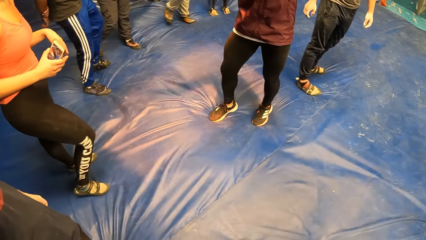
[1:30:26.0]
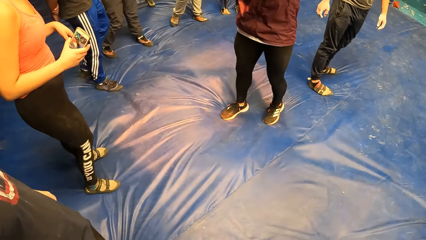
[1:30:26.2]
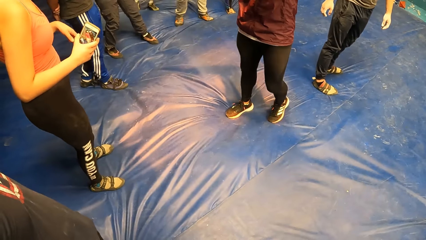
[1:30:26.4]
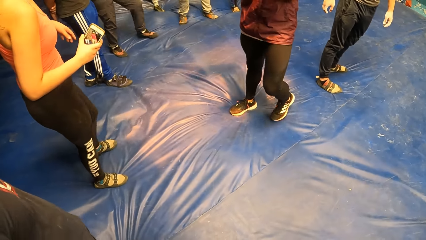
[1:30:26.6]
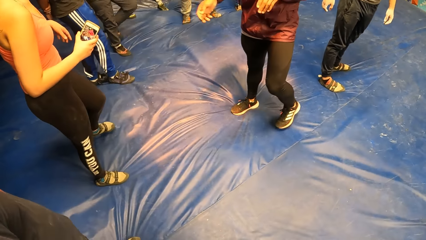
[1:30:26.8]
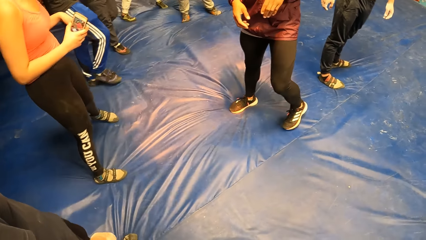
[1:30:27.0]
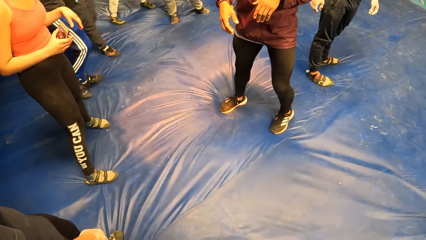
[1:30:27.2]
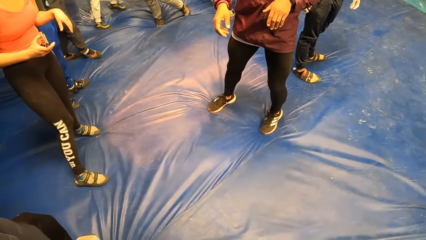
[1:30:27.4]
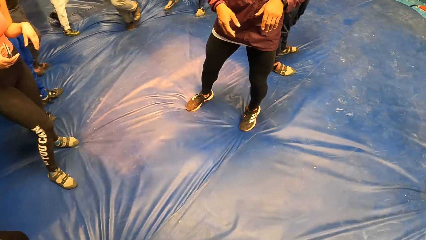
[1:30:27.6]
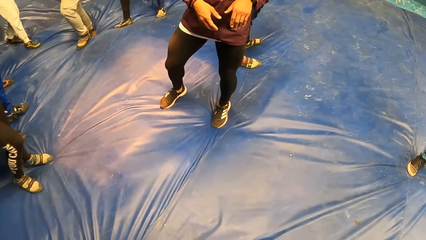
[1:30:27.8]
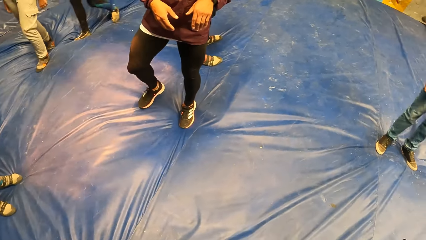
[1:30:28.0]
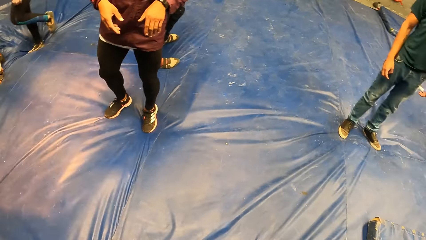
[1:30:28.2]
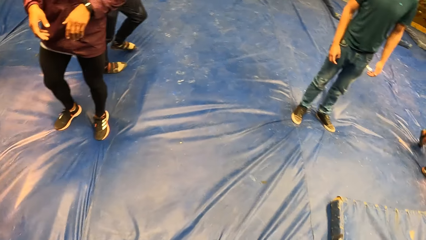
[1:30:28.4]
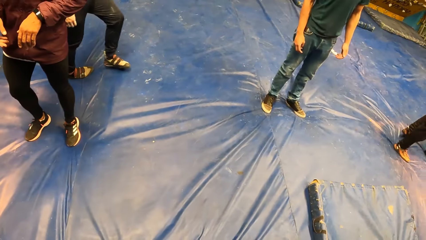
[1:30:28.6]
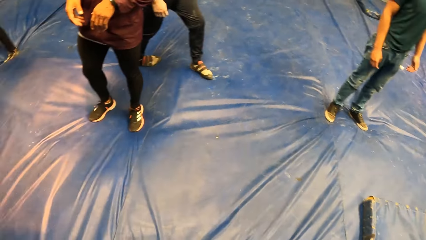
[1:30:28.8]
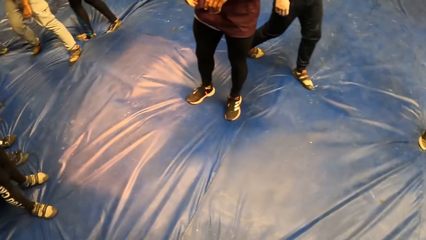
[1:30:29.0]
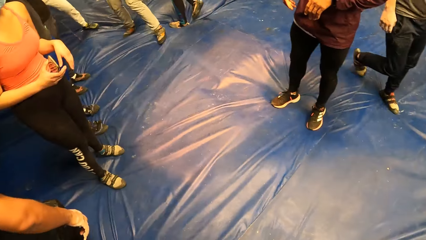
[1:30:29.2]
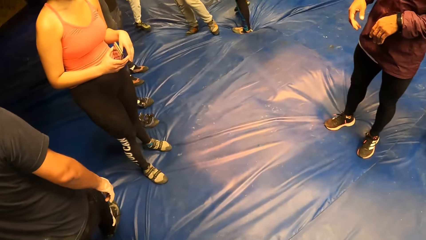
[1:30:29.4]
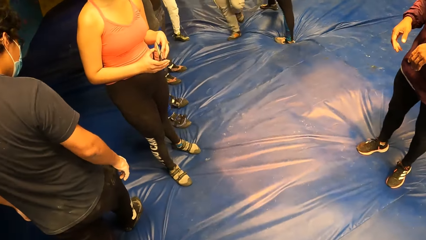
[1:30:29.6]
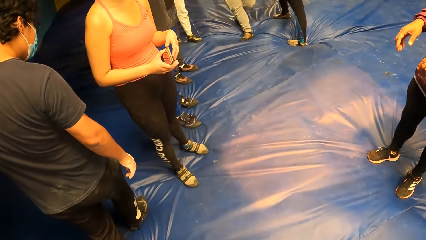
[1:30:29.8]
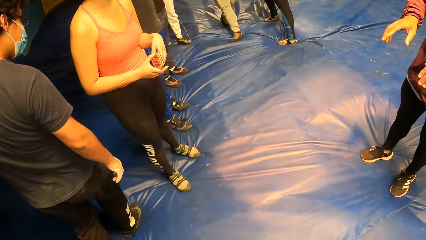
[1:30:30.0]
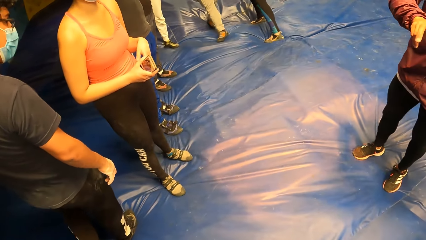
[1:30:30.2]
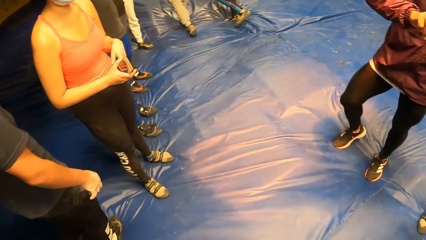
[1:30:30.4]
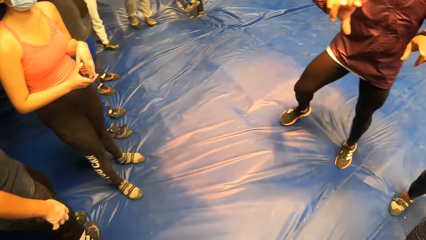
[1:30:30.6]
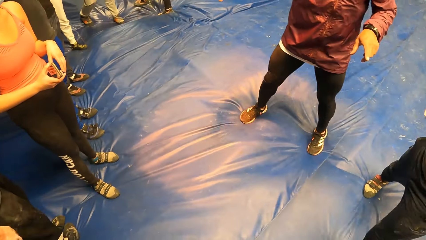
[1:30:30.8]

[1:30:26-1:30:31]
A man interacts with the group of people.

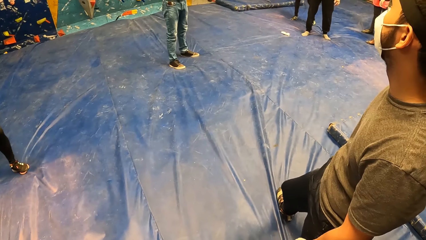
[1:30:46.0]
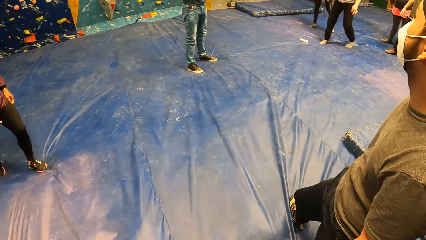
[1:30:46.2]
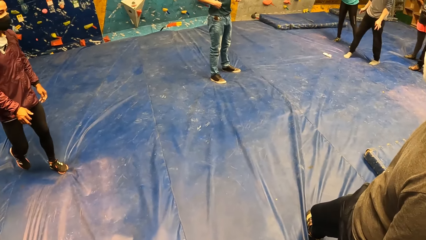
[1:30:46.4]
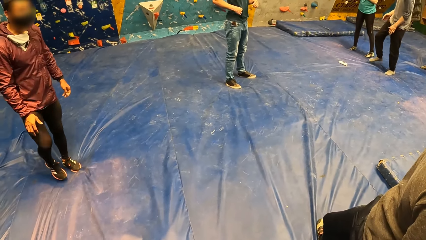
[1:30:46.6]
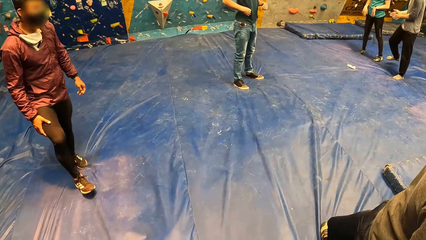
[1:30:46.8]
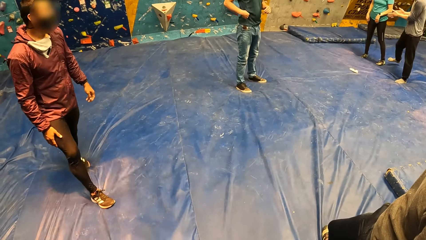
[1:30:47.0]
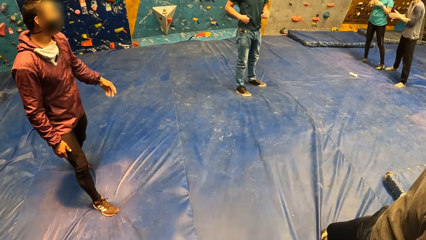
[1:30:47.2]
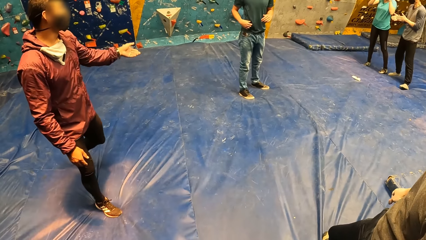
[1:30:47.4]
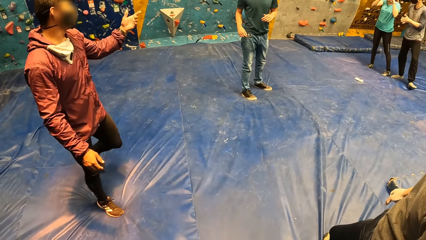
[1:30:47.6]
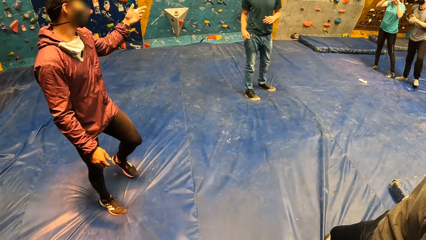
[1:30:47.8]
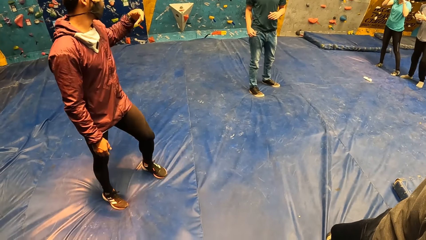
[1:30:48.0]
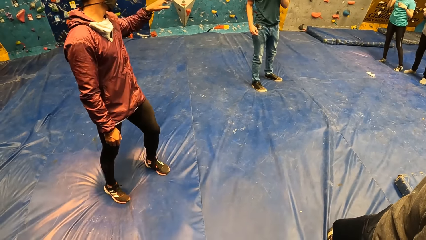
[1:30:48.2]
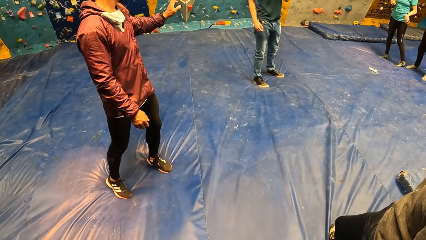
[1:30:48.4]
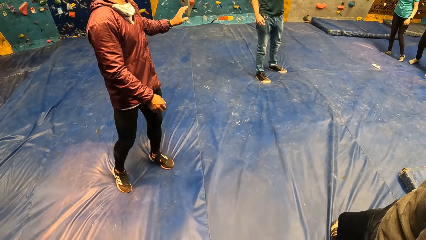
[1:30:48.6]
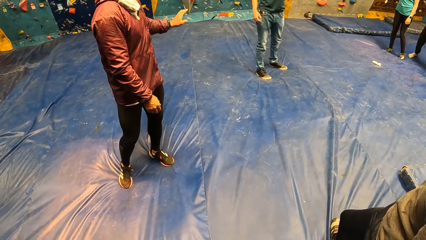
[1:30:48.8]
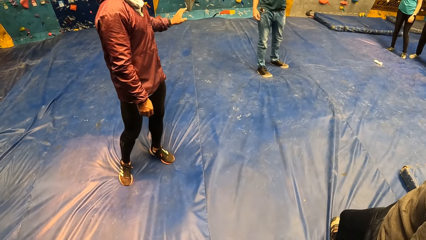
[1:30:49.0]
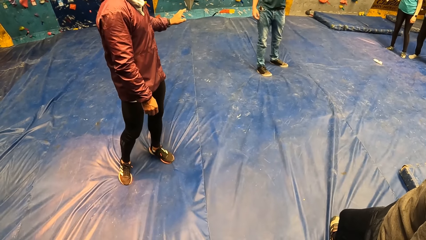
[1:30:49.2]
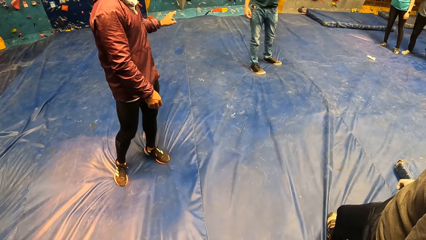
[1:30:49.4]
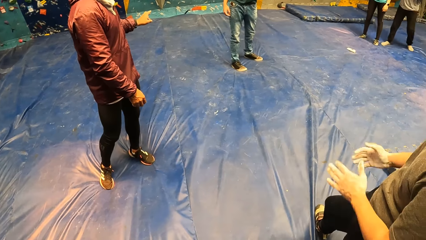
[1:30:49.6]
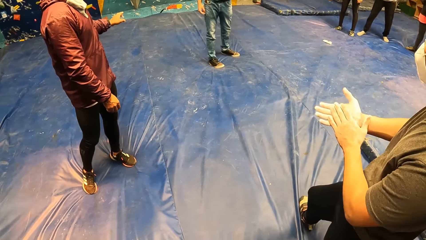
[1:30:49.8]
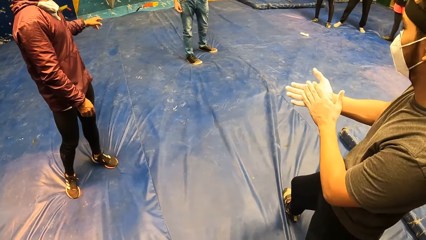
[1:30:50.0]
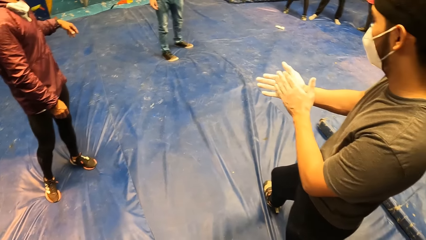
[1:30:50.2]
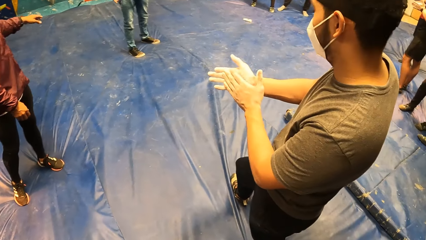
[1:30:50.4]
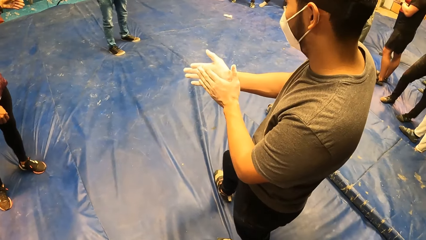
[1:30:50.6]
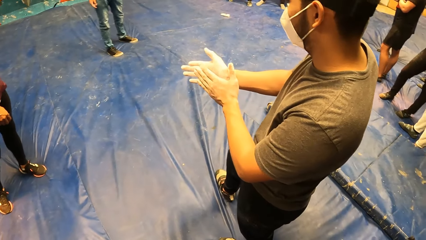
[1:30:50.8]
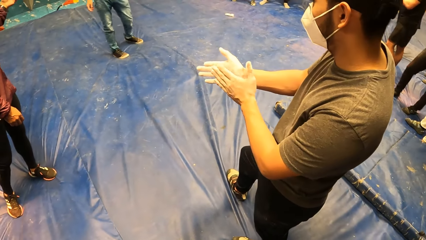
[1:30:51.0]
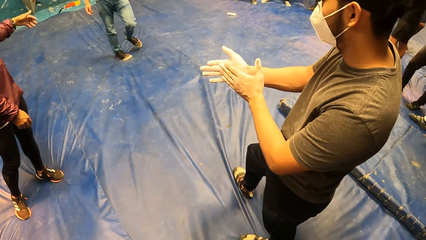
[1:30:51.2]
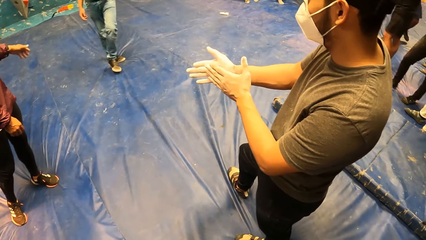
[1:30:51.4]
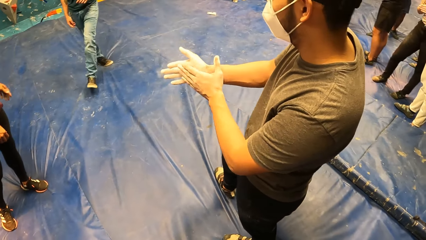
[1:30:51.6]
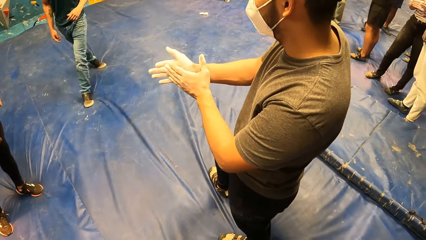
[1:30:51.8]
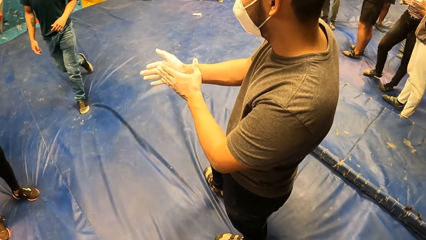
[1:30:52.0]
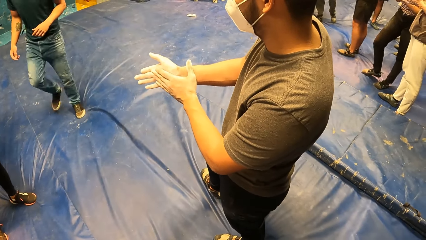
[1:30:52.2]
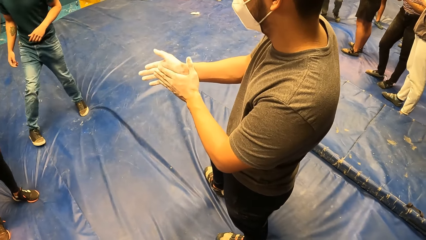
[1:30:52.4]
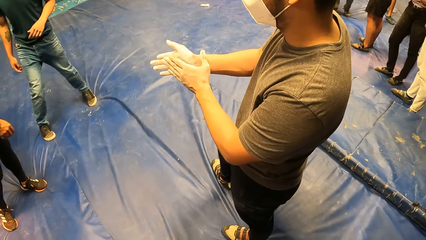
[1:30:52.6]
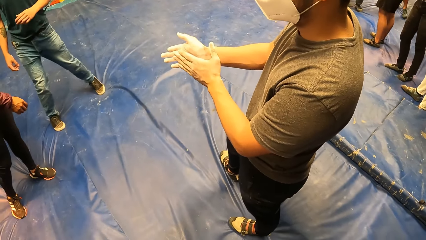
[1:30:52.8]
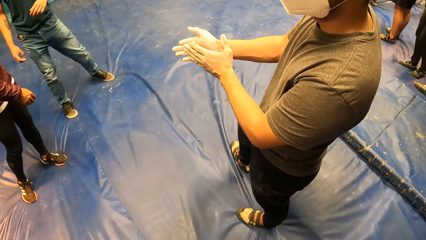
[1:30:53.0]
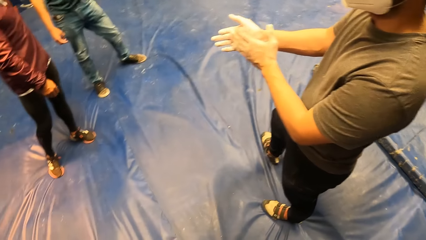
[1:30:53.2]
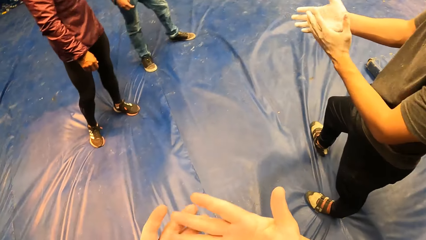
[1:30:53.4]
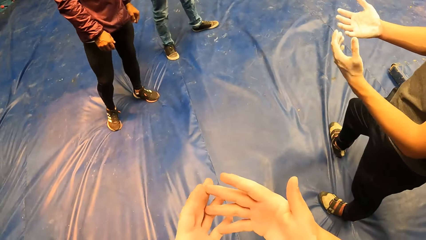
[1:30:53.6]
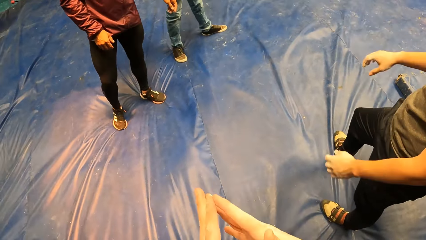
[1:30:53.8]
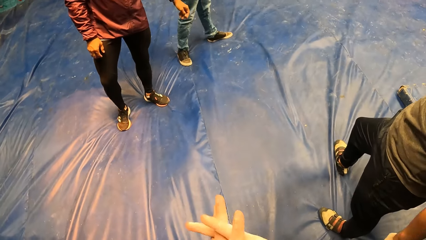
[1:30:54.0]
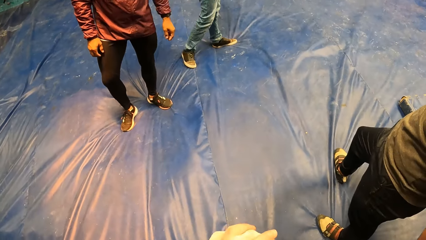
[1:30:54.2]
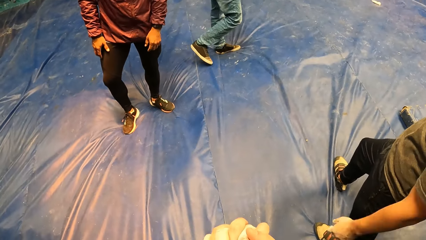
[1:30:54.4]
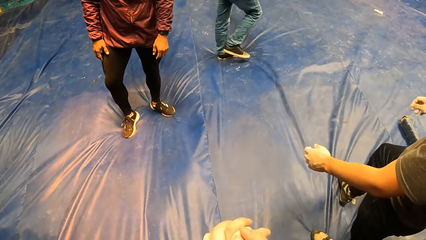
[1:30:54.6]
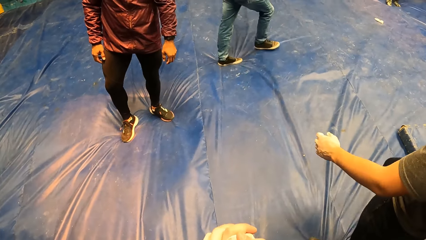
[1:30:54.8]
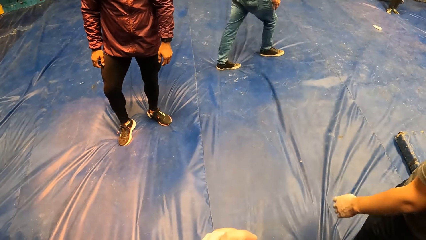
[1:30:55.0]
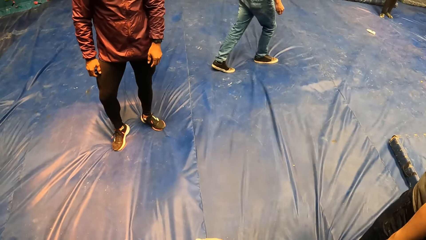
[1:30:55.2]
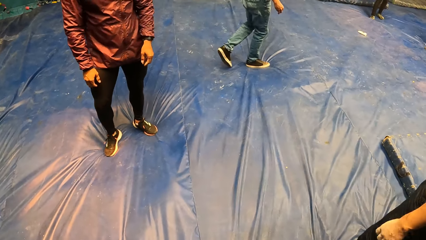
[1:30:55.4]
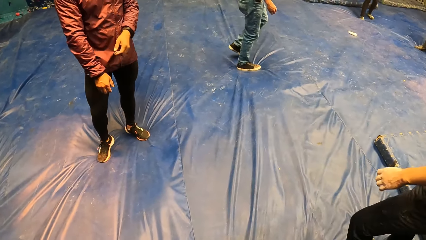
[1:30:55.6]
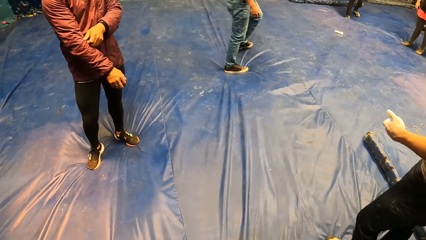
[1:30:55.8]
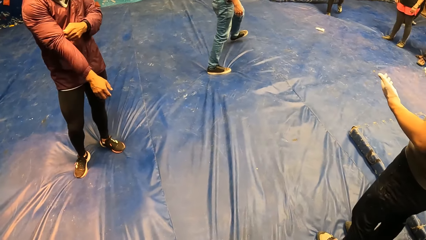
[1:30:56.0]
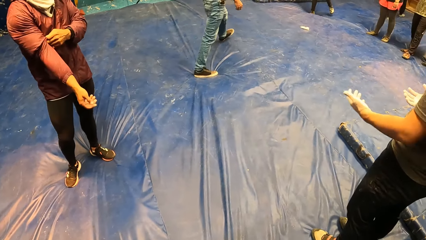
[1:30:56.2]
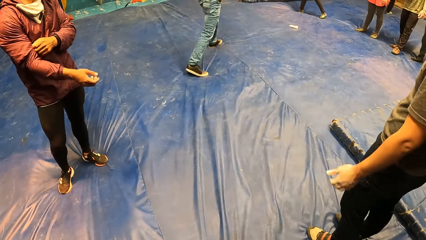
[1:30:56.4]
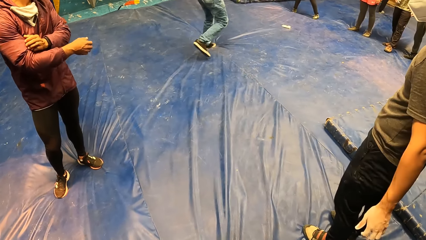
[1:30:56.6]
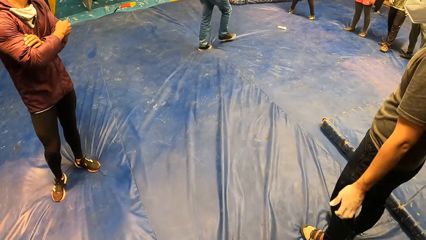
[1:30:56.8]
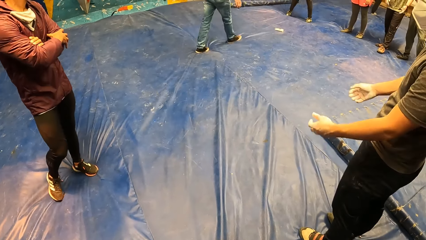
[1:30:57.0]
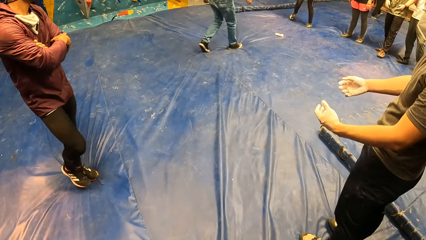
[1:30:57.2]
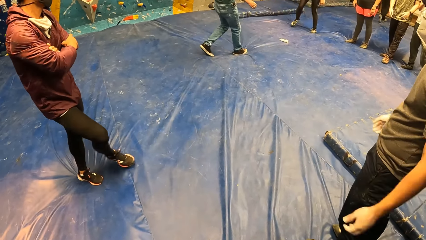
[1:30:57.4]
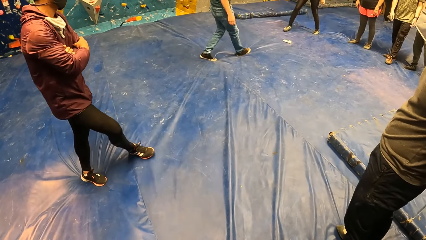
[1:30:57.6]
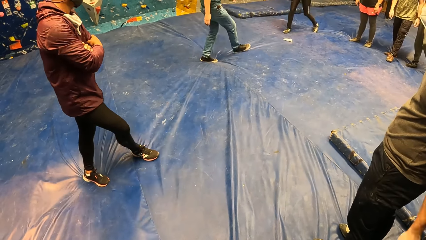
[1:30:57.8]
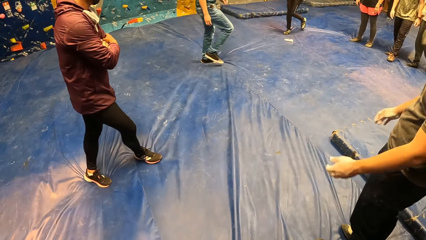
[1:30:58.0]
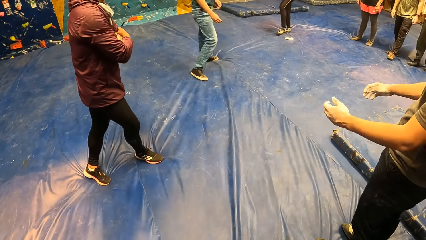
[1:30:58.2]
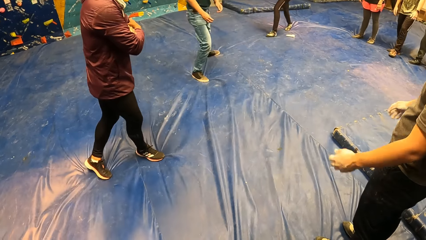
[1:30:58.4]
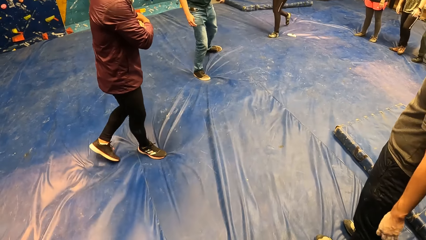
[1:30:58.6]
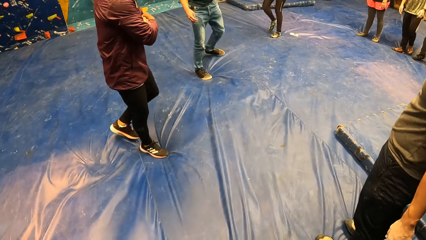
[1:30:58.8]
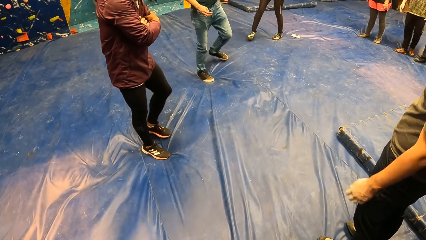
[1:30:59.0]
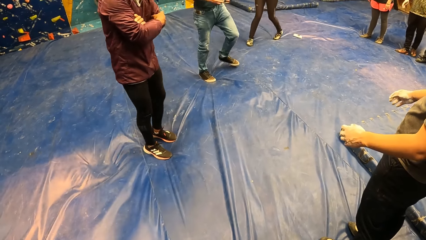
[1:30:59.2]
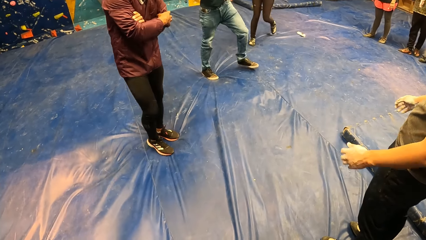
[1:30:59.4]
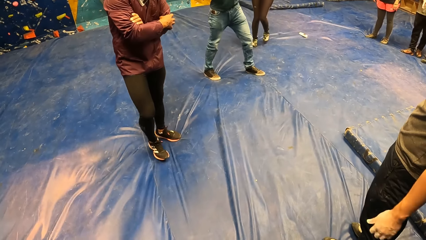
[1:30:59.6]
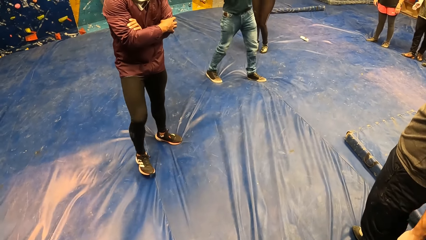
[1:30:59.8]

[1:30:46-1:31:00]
A man interacts with another man. A third man claps both hands. The second man walks towards the first man. The camera wearer interlocks both hands. The first man adjusts the right sleeve of his cloth with his left hand. The third man swings both hands. The first man places his right hand on his folded left elbow.
